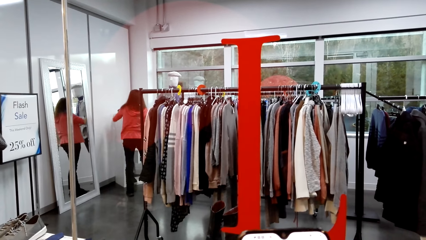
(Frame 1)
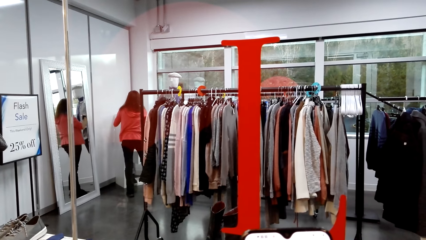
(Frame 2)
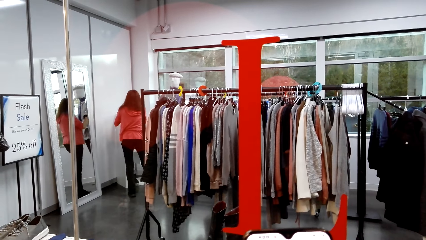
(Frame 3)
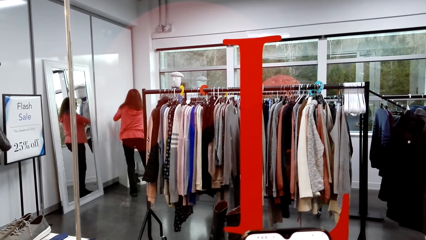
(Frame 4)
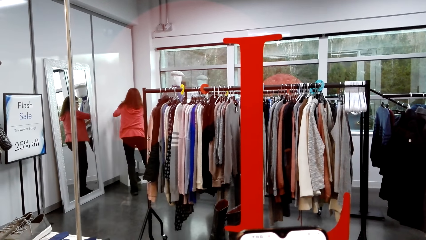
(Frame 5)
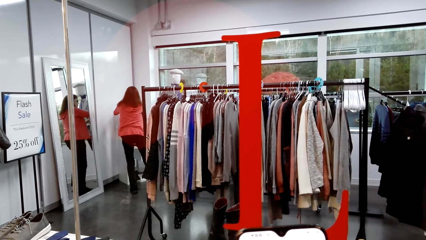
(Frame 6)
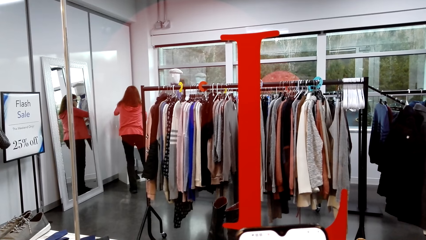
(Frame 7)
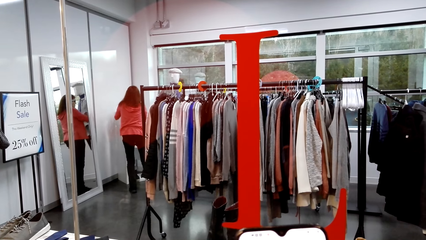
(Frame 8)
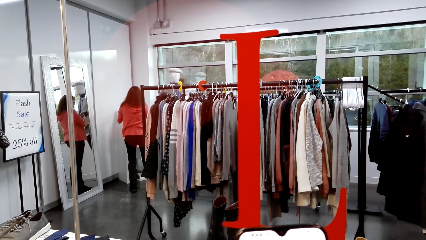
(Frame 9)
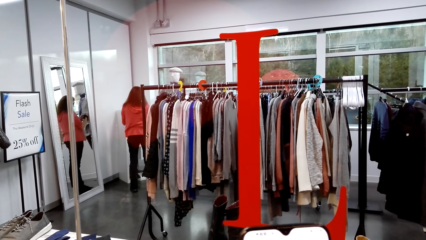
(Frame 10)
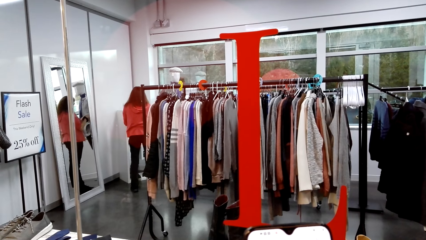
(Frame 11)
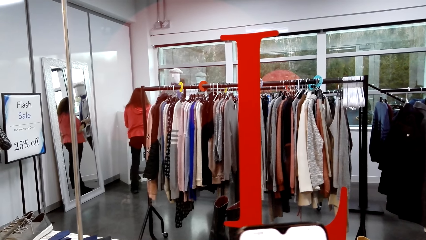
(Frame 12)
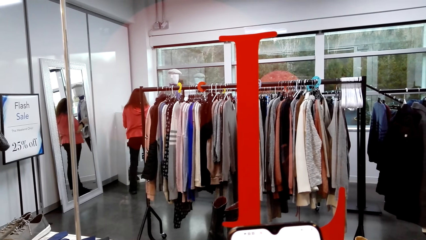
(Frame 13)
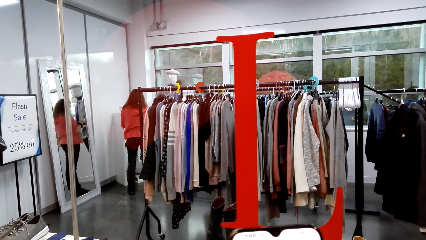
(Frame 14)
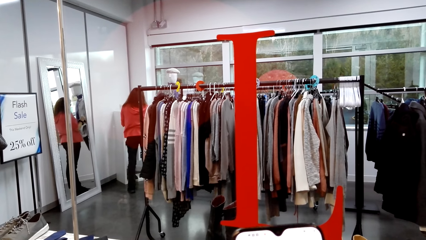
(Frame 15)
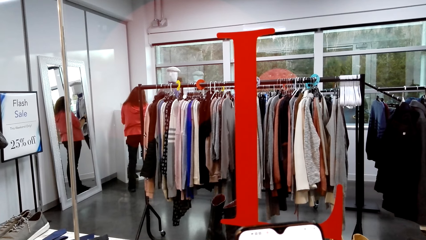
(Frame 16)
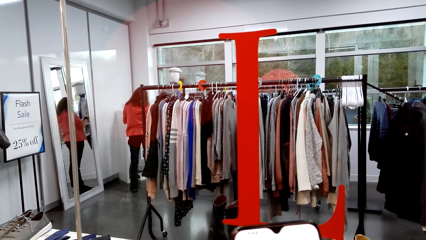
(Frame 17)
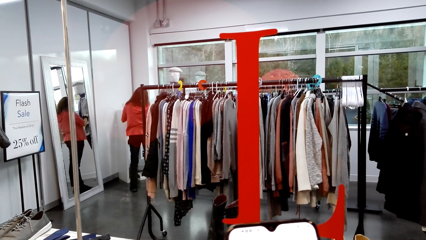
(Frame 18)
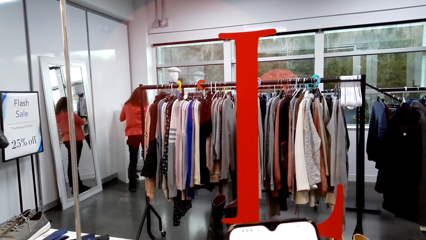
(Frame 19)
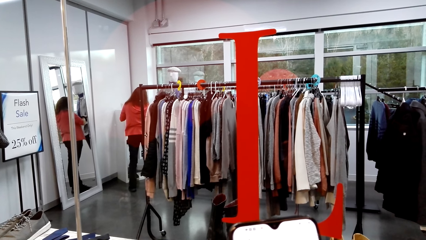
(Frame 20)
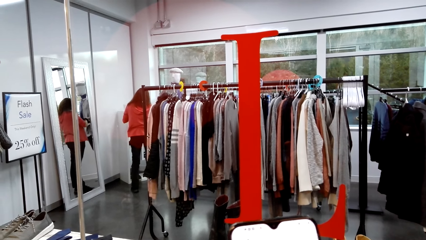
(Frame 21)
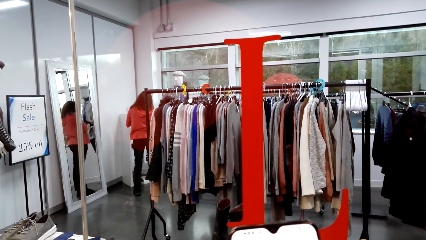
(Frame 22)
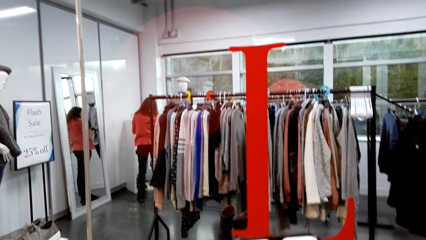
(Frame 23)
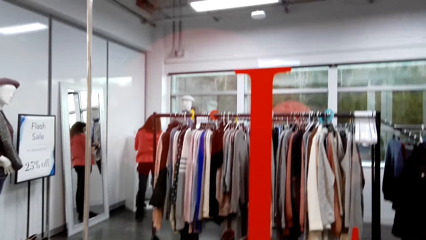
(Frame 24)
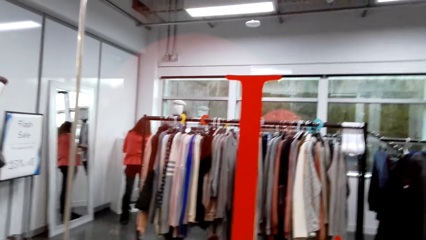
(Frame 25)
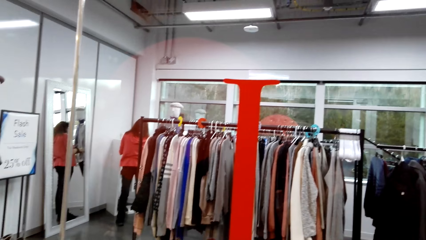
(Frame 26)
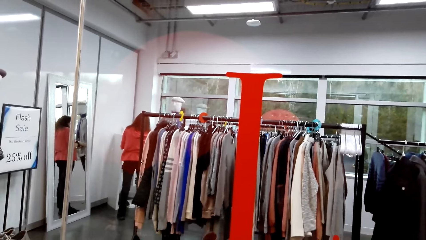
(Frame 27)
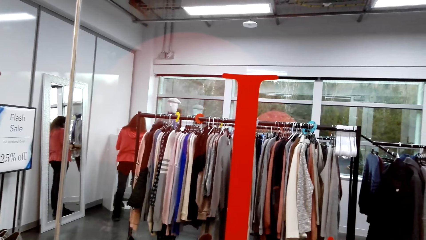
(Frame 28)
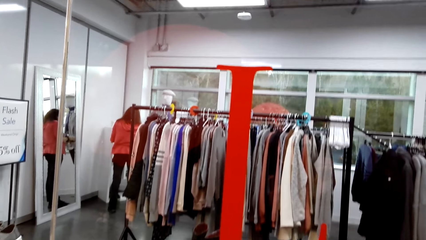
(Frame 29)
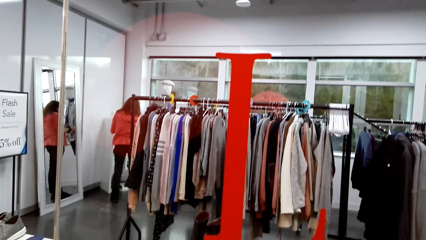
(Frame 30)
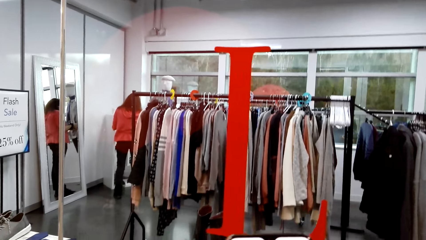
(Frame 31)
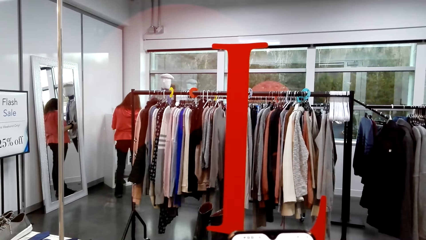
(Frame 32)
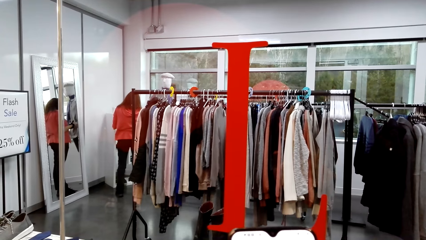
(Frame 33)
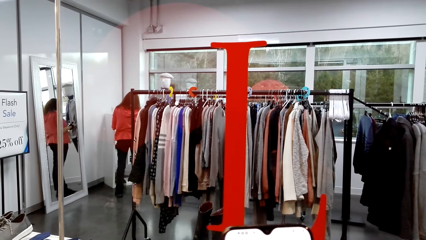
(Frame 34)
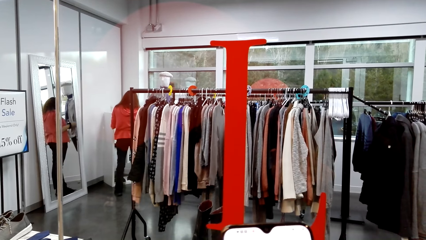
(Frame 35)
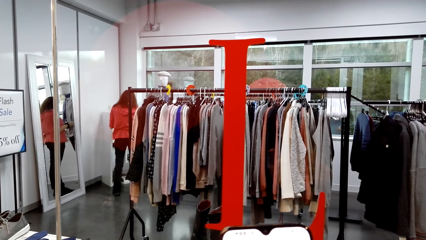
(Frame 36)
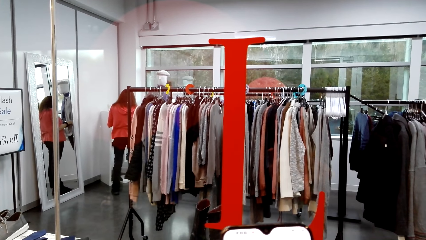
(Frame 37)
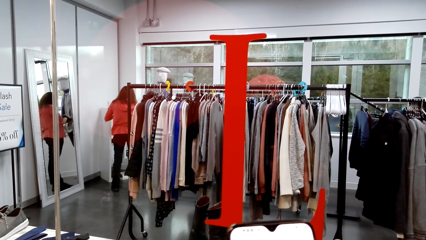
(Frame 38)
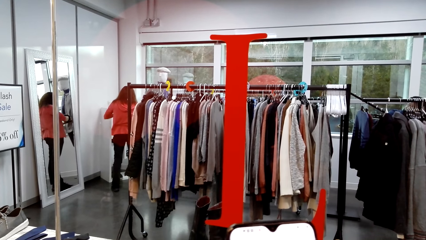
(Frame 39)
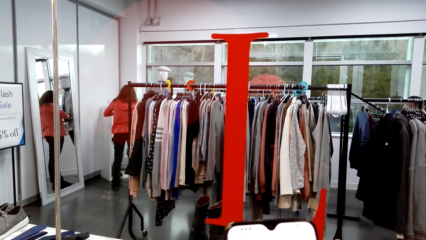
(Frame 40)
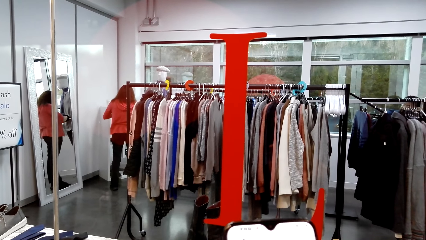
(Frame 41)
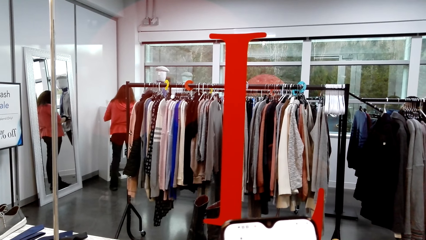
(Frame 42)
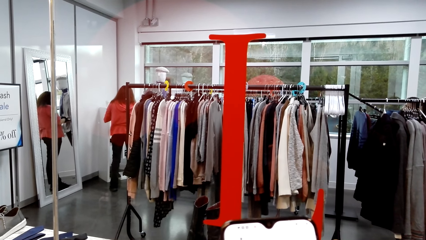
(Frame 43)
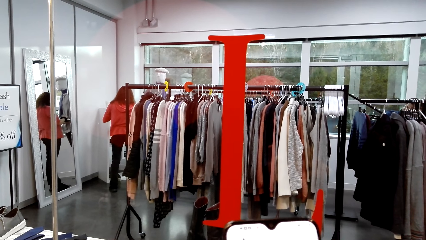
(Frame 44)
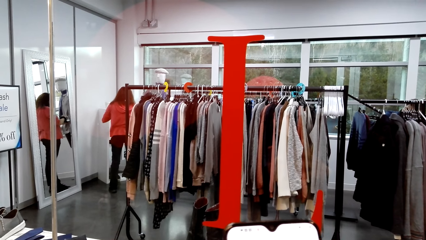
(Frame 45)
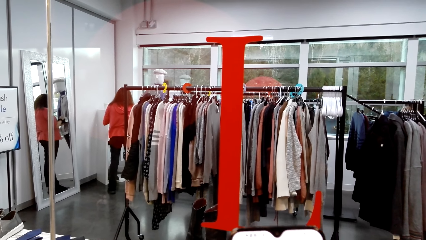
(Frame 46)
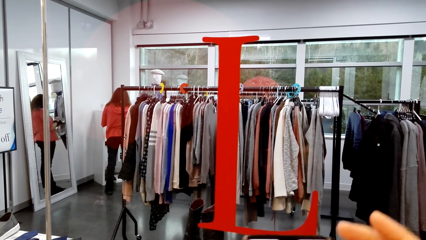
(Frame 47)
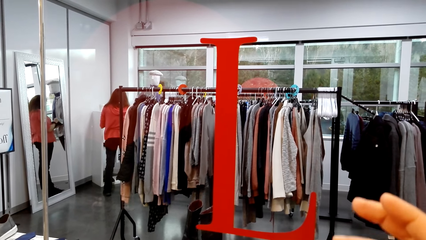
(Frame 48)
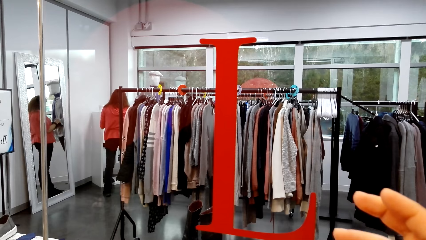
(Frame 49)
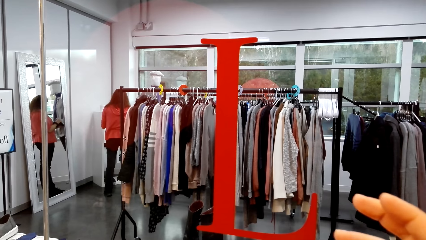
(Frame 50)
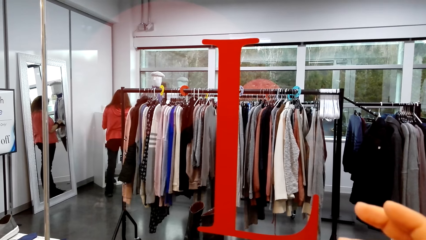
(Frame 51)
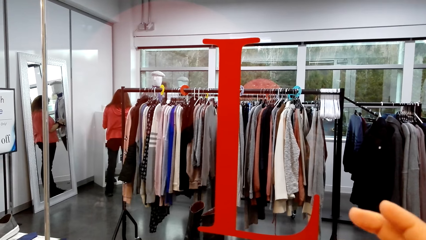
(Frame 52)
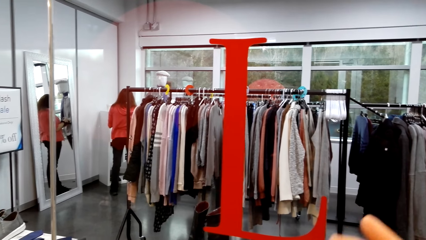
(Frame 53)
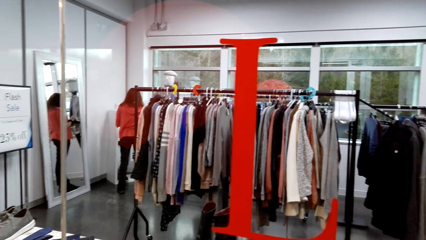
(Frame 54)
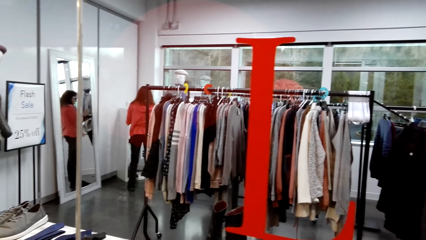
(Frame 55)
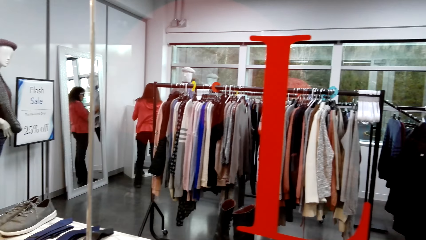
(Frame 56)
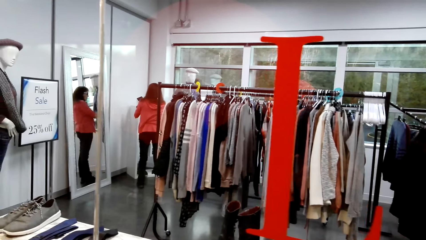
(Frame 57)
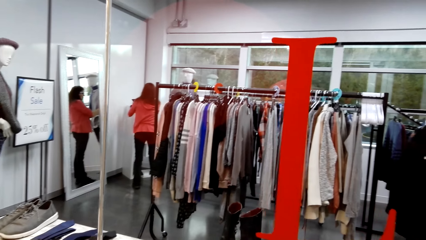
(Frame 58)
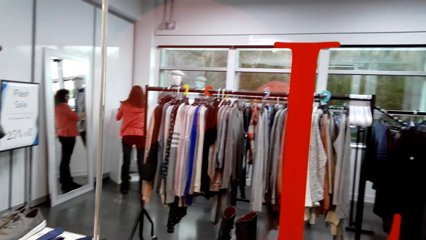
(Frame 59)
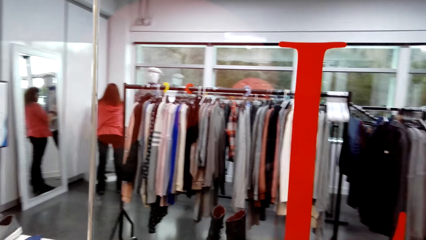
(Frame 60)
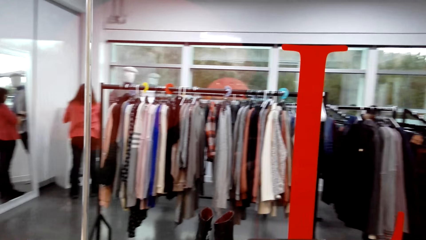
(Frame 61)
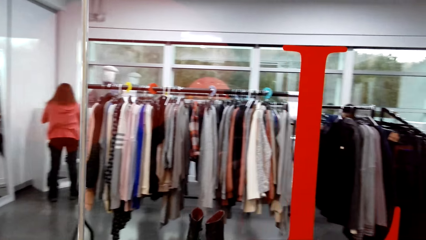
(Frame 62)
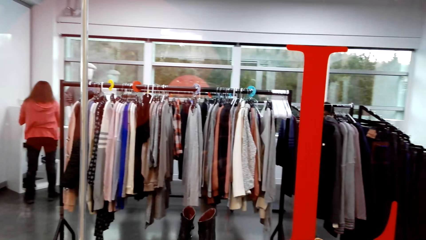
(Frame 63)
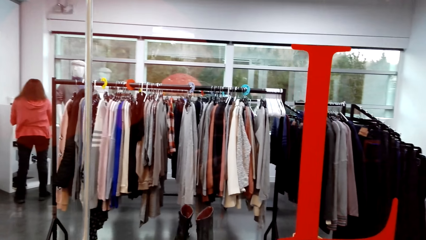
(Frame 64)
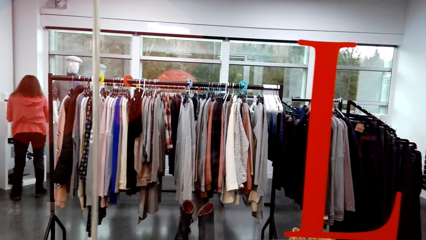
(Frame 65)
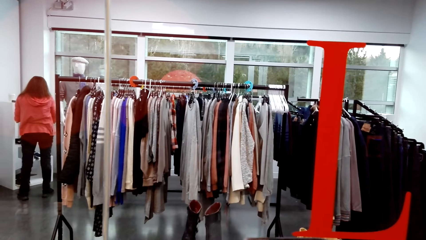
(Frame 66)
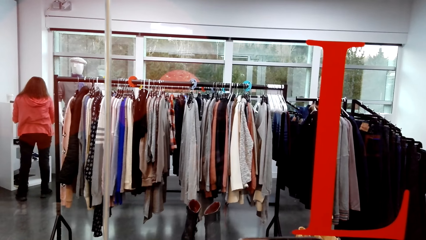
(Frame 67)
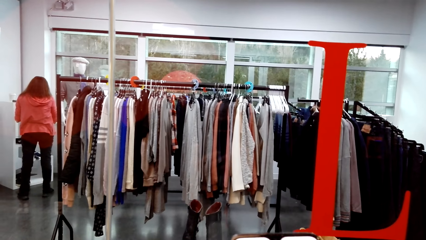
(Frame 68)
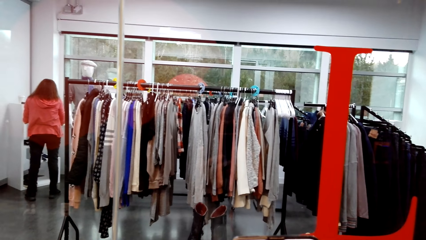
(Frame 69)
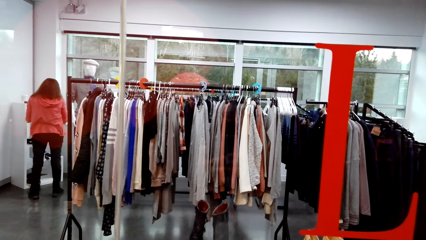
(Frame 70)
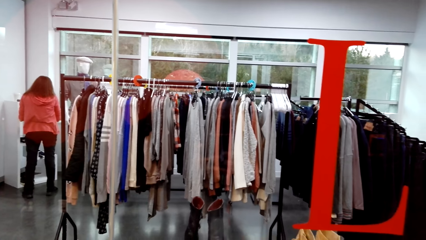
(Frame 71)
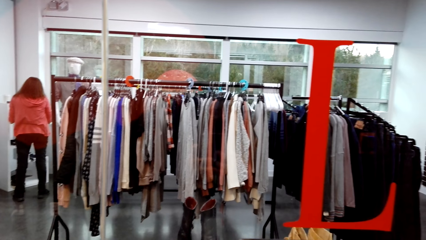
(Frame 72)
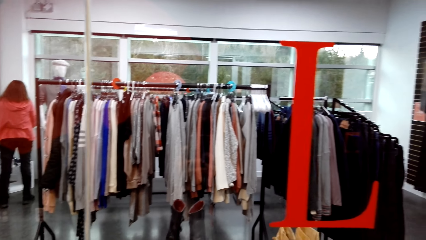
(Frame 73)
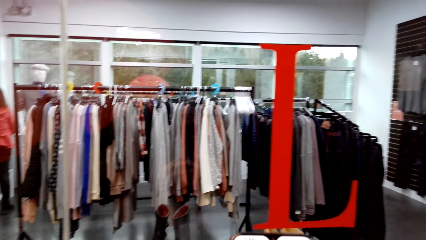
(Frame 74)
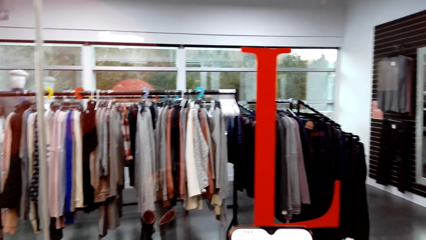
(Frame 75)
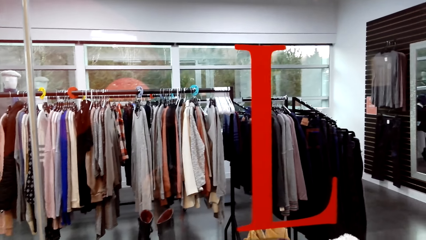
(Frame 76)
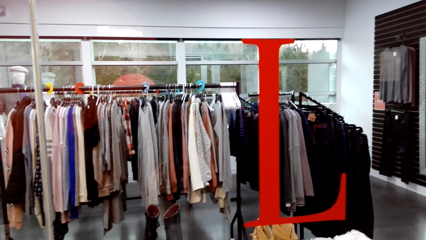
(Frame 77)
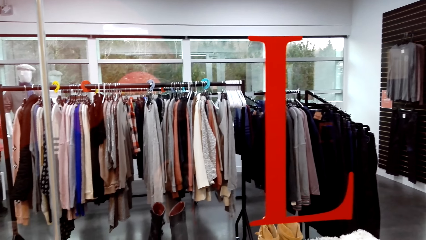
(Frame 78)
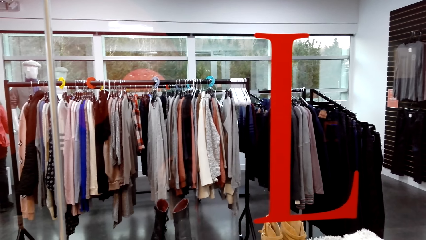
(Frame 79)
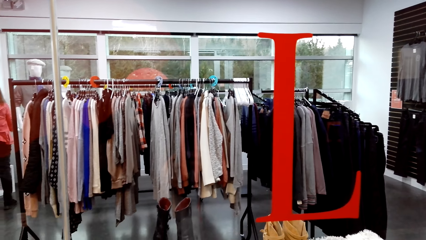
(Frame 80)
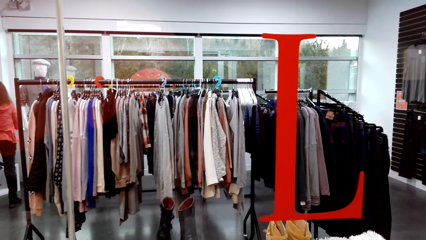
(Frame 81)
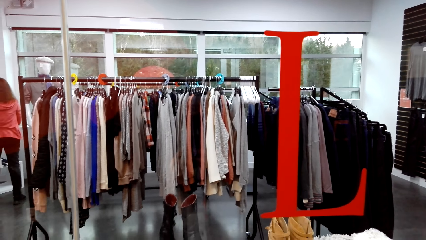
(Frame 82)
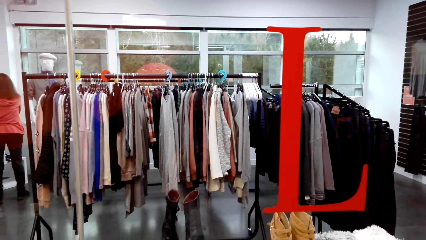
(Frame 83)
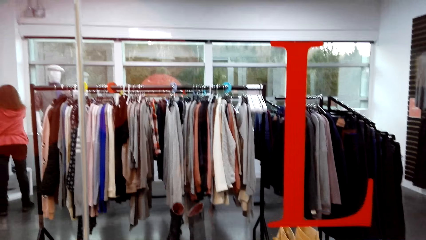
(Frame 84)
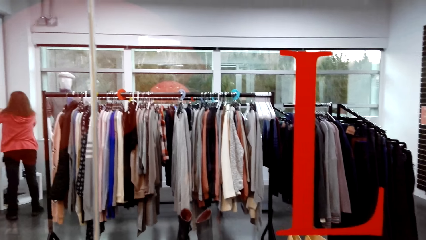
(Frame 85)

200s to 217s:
The camera wearer looks in the clothing store.
